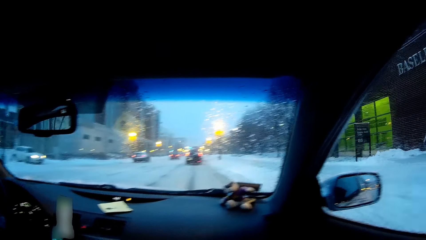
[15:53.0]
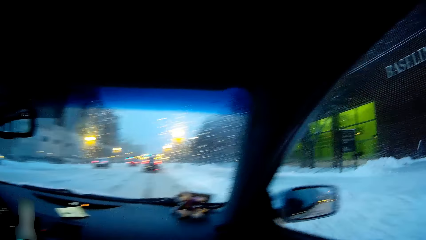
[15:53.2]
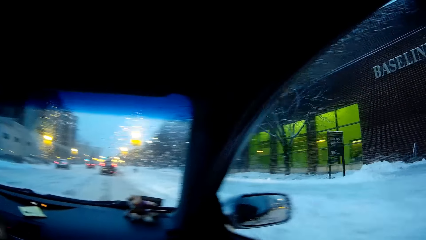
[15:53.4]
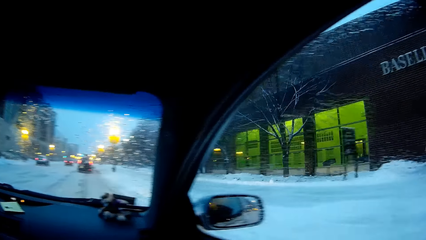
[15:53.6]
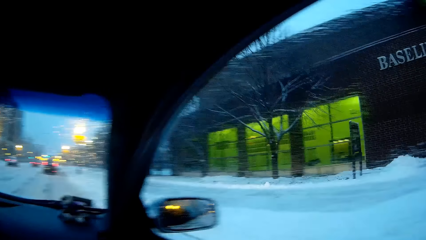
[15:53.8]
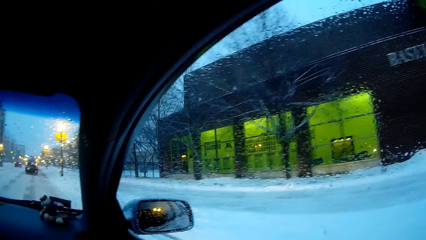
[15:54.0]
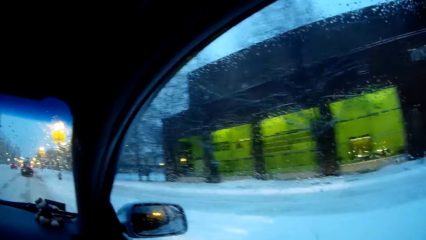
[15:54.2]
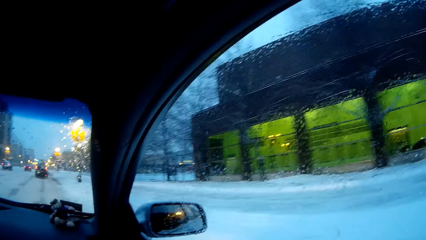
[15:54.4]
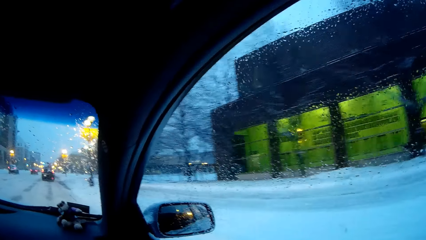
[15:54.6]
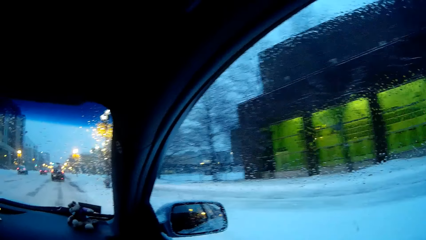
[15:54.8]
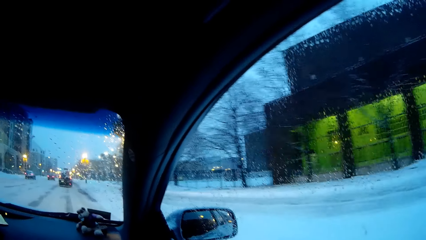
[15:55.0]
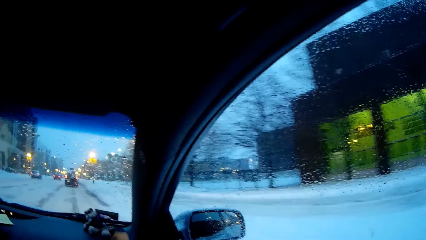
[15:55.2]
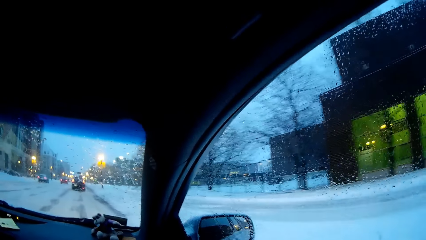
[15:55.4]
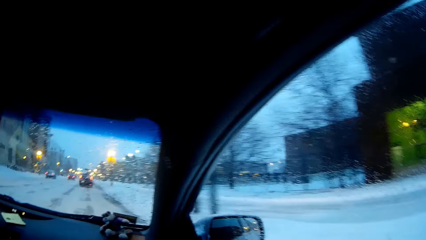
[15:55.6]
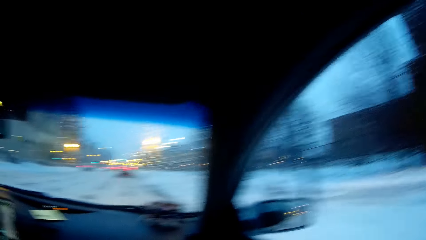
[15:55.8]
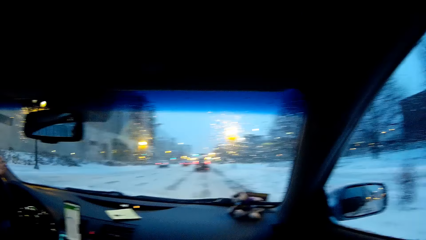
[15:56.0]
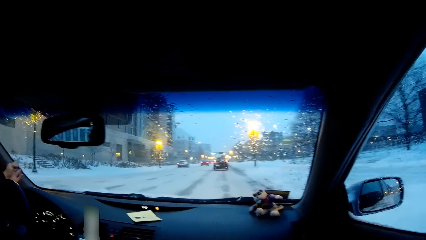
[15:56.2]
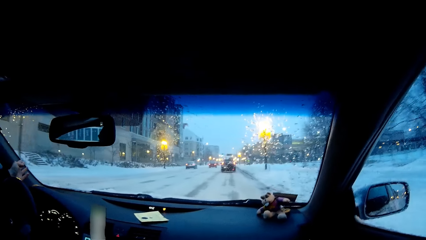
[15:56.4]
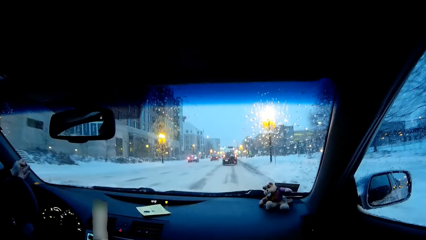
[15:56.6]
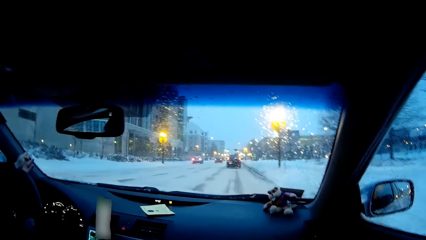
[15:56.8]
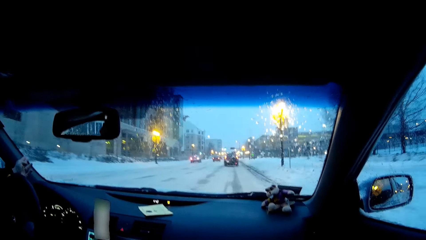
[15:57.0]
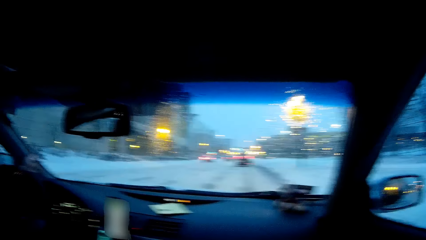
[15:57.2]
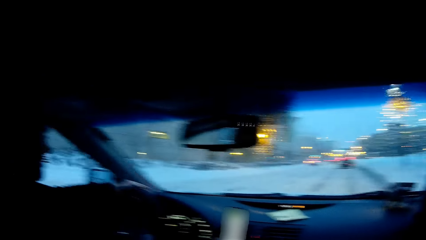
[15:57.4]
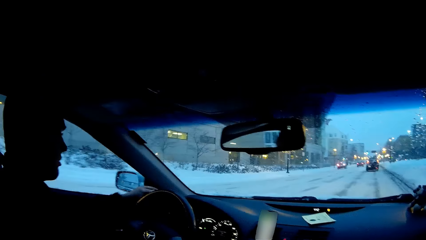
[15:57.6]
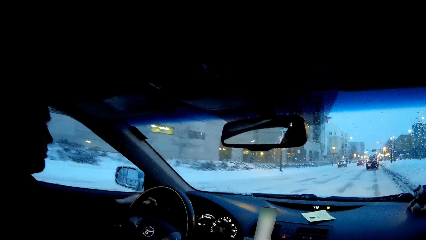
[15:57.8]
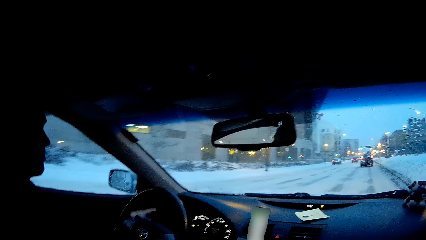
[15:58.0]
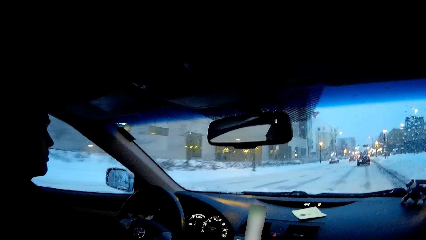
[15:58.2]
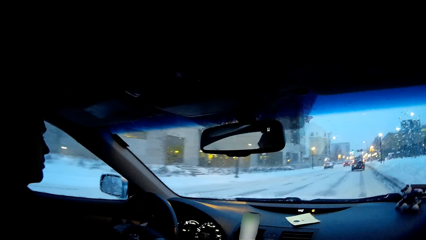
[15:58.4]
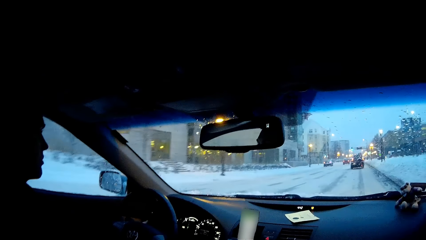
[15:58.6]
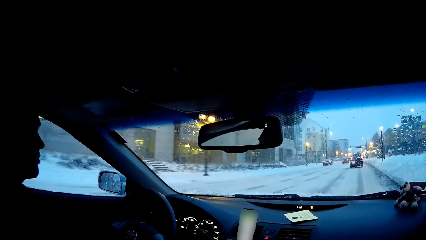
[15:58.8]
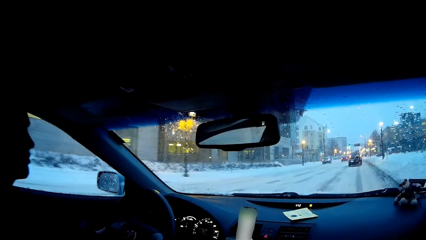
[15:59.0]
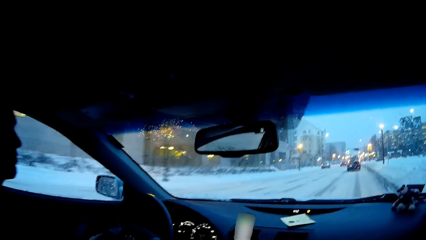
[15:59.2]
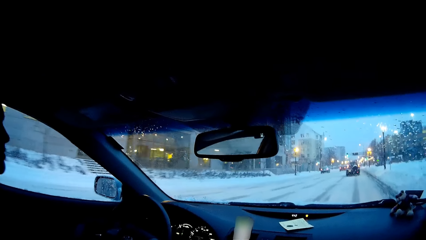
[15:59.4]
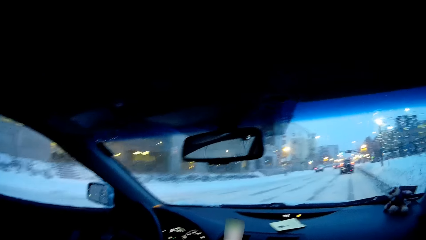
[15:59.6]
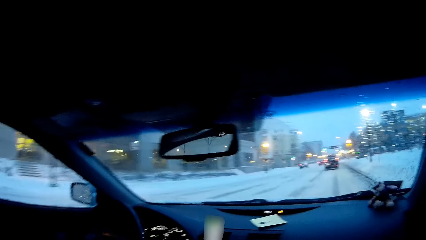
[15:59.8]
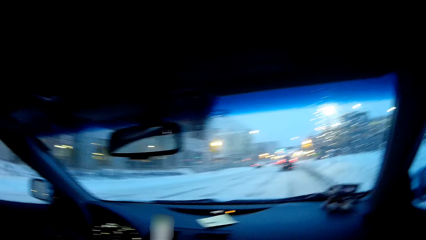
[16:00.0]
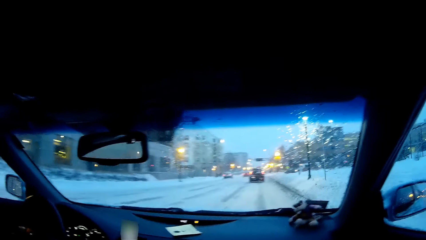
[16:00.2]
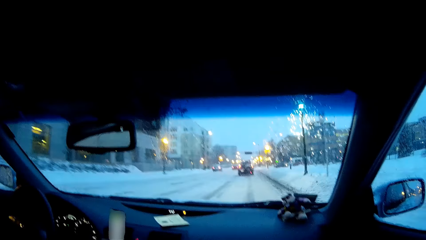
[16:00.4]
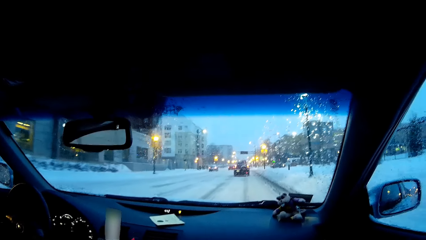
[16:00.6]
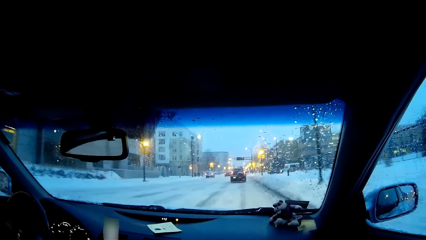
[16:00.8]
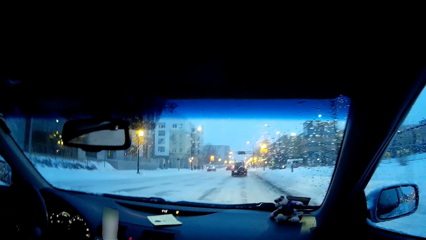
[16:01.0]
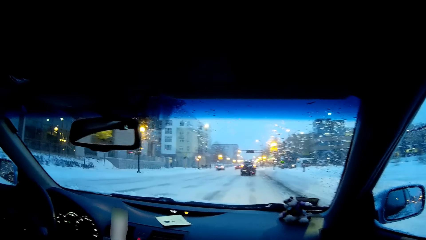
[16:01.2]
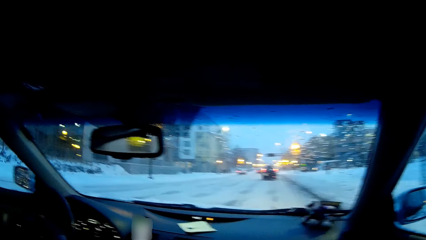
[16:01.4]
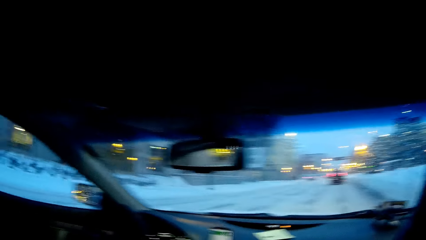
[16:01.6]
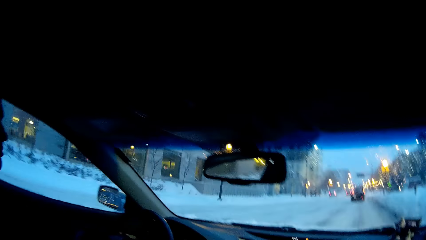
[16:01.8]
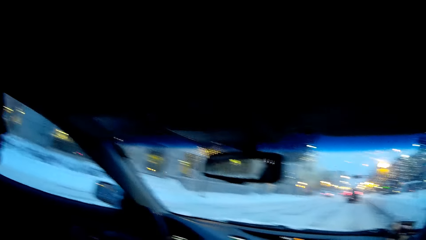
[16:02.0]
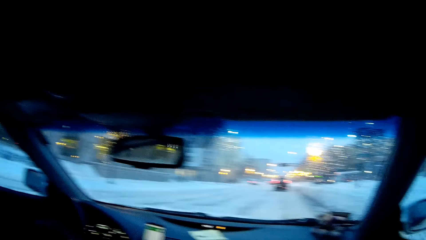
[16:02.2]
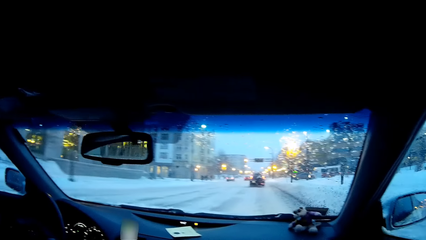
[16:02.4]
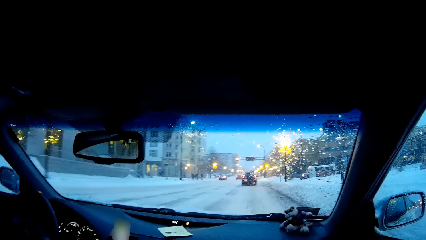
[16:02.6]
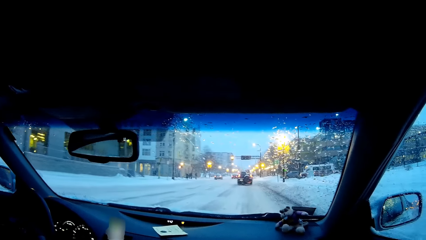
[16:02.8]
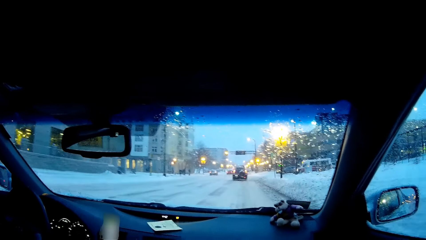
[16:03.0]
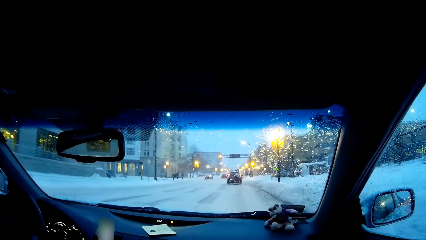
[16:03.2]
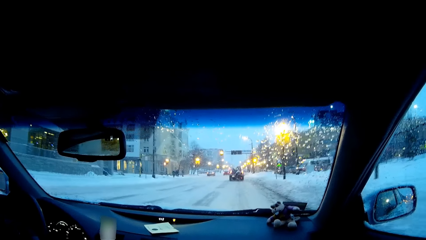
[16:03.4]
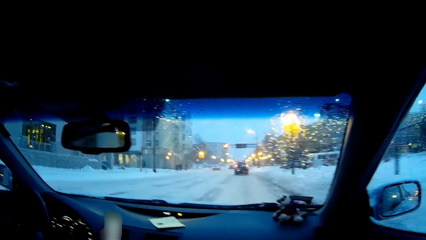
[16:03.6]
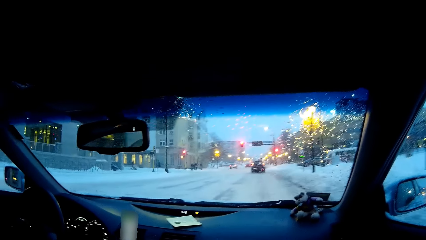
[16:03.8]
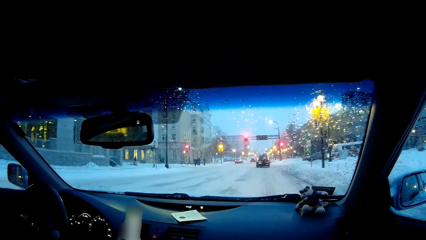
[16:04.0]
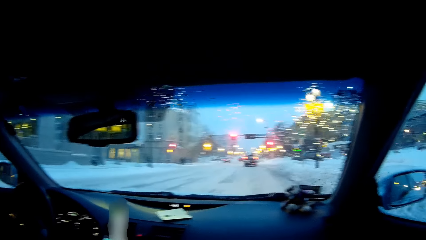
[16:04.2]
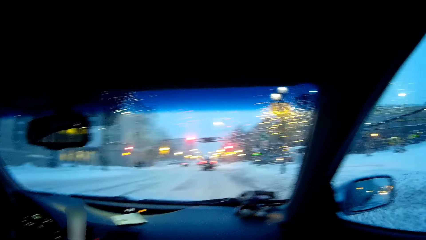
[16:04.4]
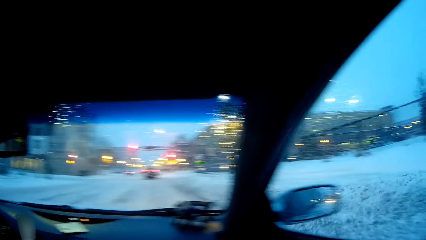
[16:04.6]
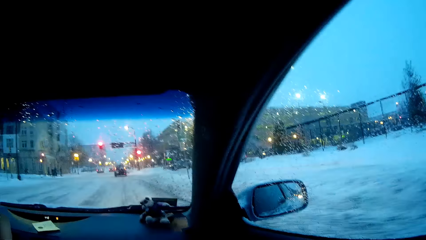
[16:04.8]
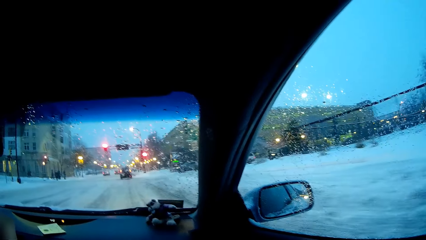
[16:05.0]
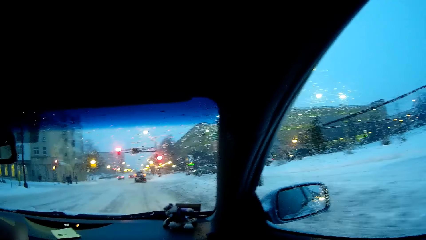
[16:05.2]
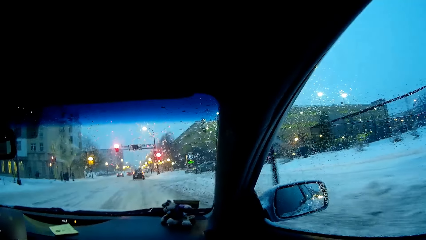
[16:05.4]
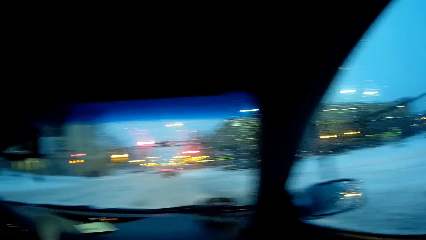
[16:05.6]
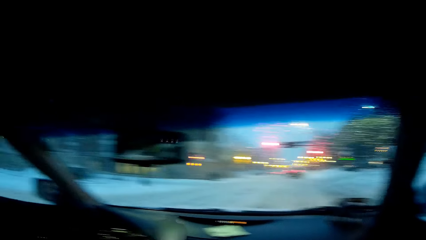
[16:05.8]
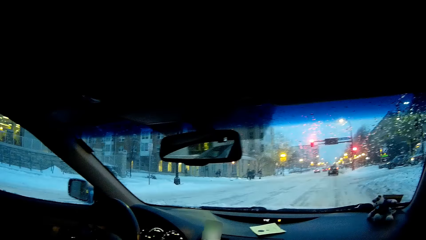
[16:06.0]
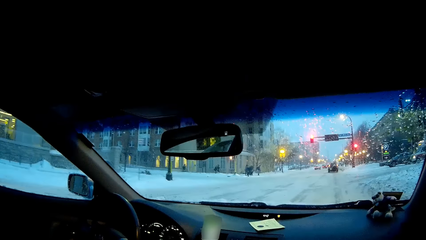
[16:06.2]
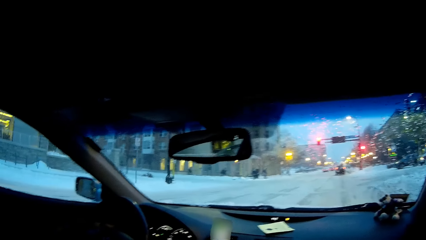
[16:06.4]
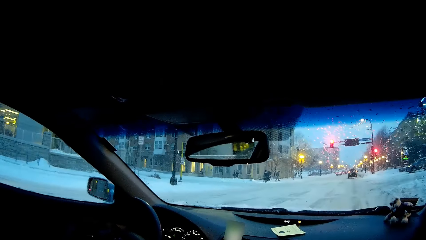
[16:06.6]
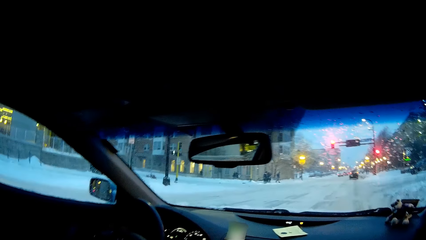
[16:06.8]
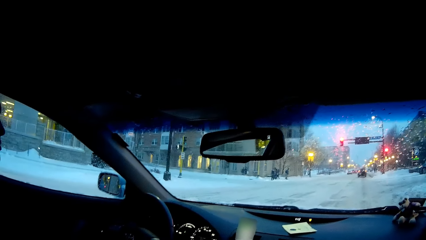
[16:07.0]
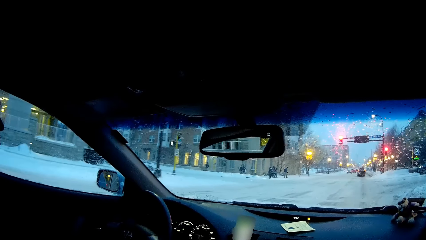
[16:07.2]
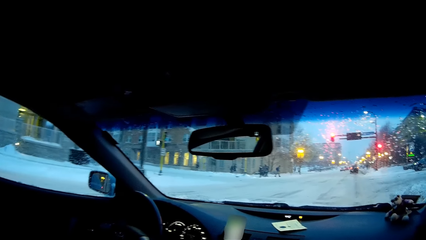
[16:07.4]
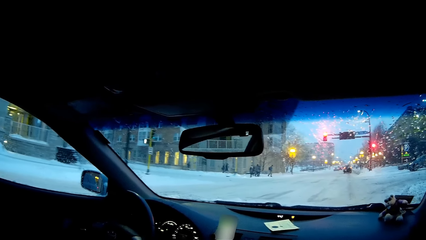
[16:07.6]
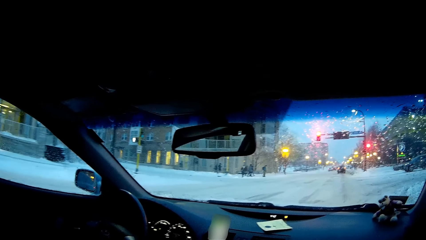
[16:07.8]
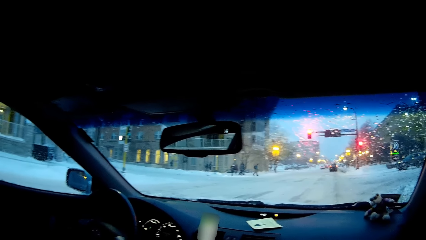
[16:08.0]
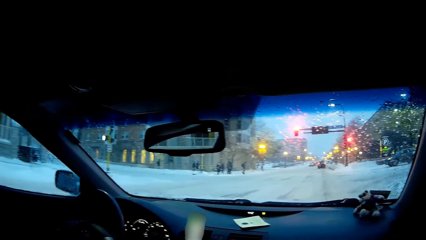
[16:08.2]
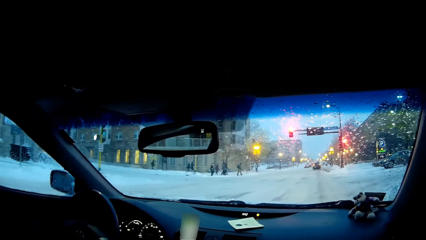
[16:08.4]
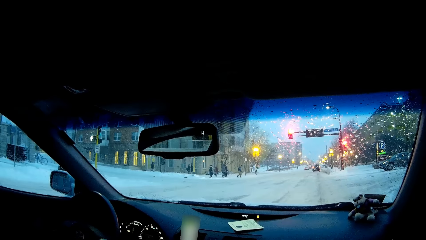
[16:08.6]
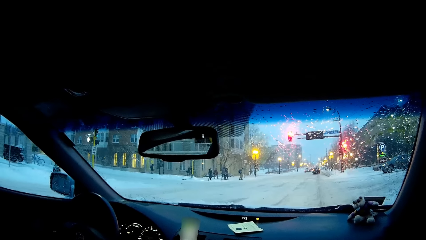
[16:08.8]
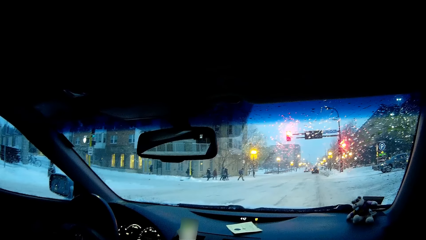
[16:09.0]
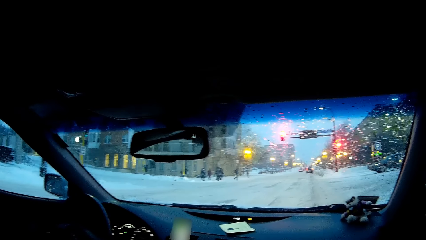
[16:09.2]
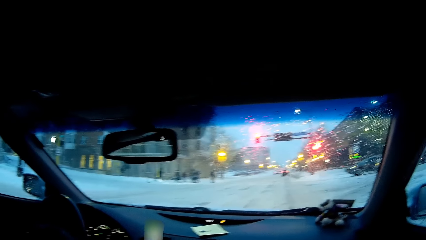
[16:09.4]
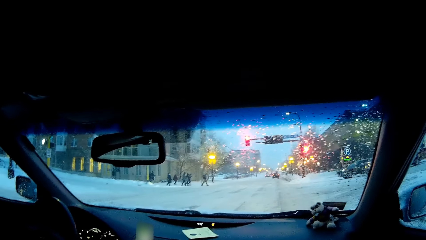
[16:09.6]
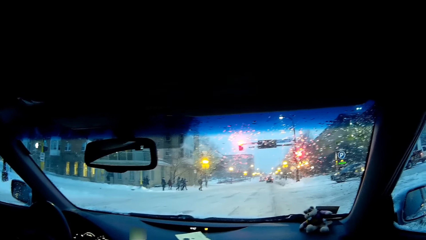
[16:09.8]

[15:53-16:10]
The camera wearer looks around. He looks at a person. The person drives the car. The camera wearer looks at the windscreen, turns his head left, looks at the windscreen, looks at the right side, and looks at the windscreen. The person stops the car at the traffic light.
